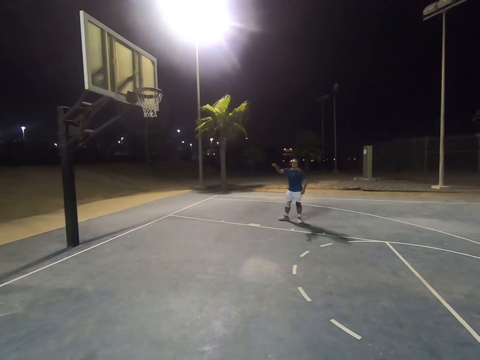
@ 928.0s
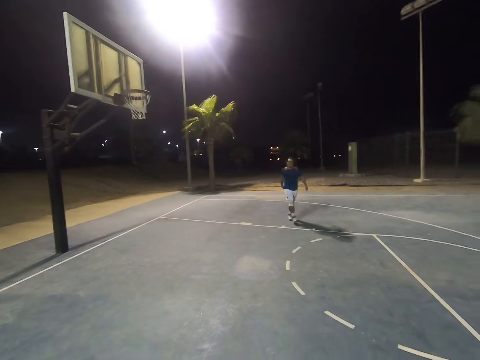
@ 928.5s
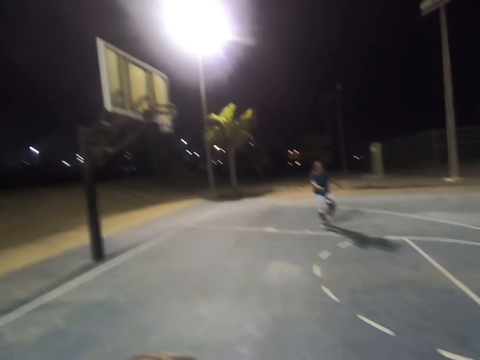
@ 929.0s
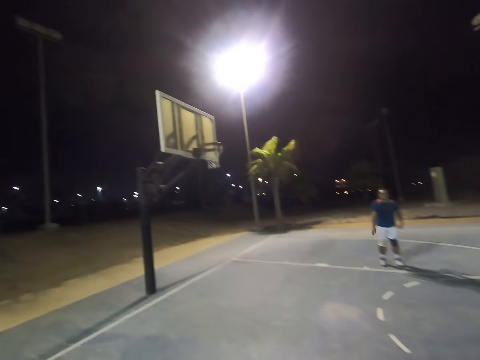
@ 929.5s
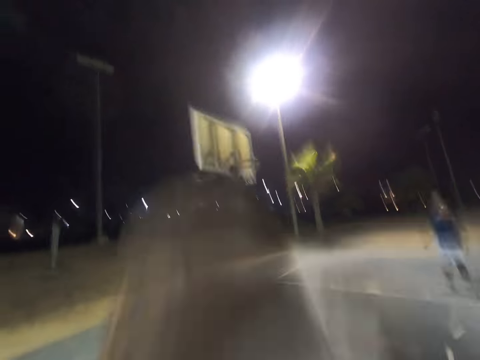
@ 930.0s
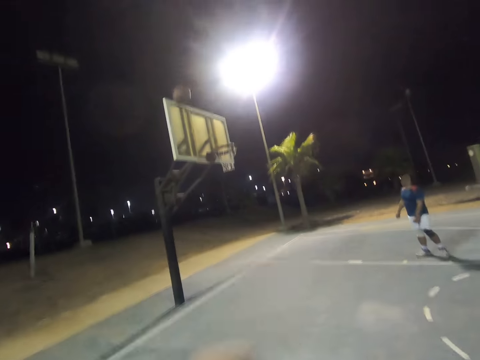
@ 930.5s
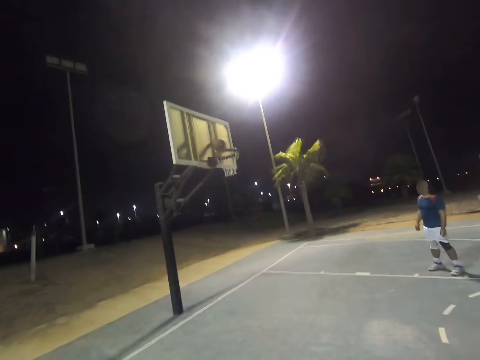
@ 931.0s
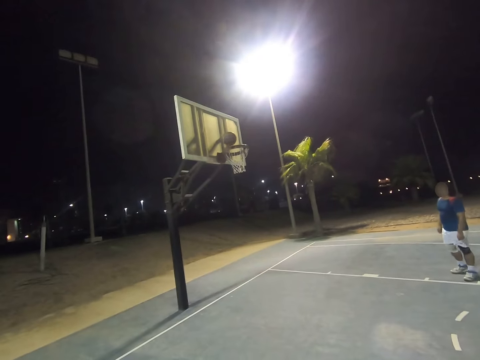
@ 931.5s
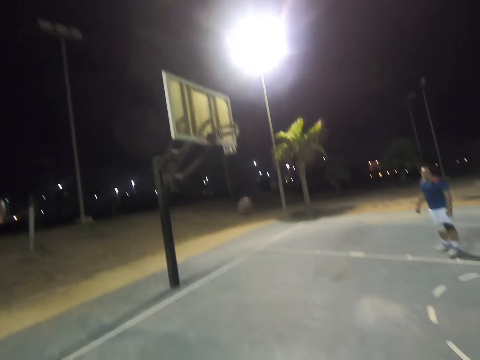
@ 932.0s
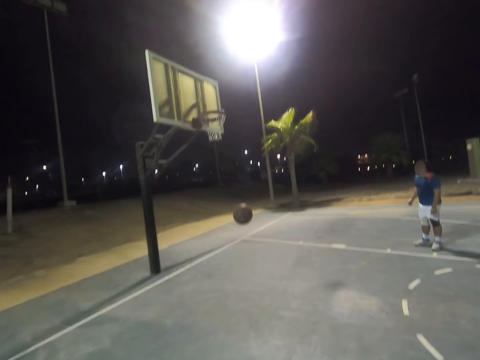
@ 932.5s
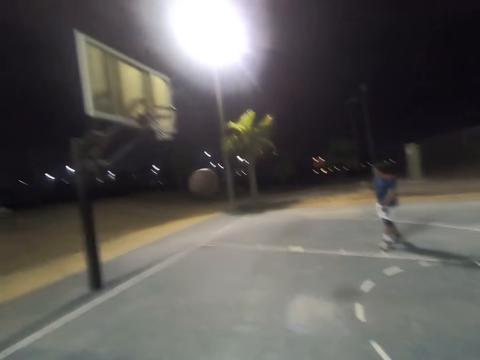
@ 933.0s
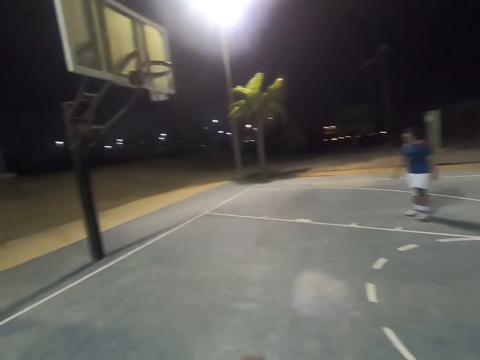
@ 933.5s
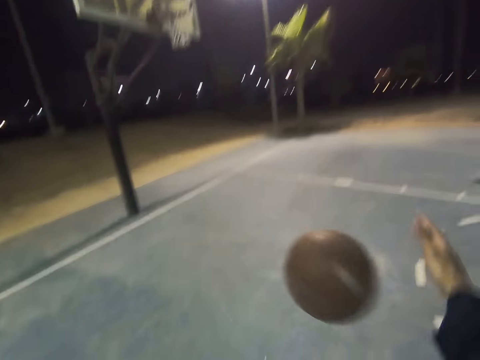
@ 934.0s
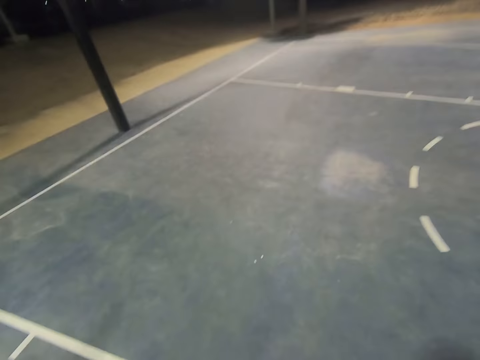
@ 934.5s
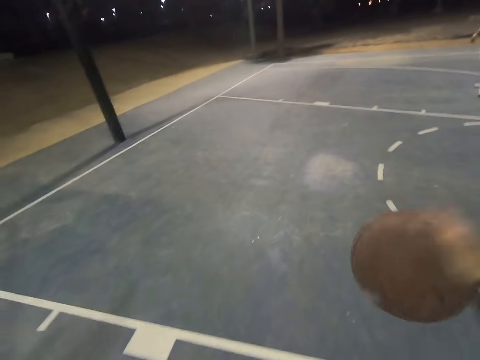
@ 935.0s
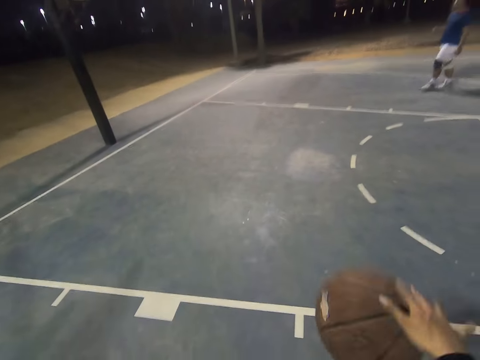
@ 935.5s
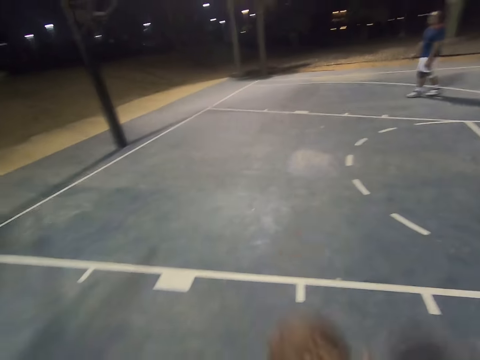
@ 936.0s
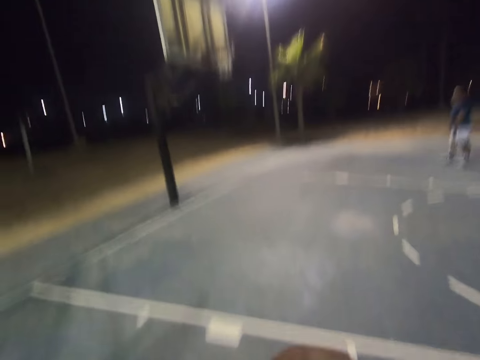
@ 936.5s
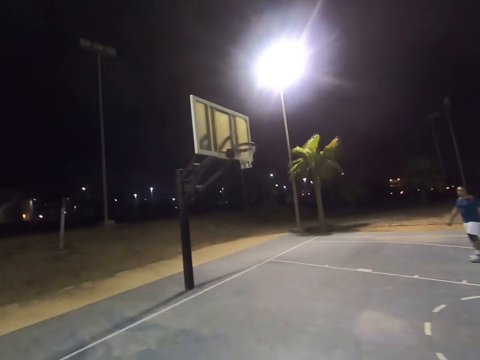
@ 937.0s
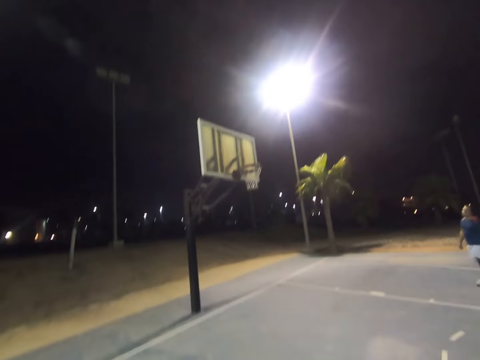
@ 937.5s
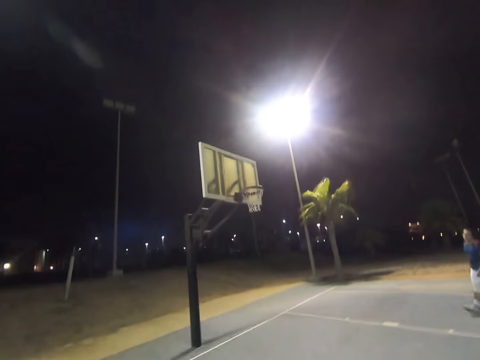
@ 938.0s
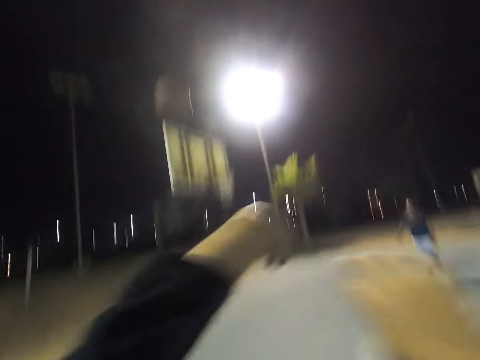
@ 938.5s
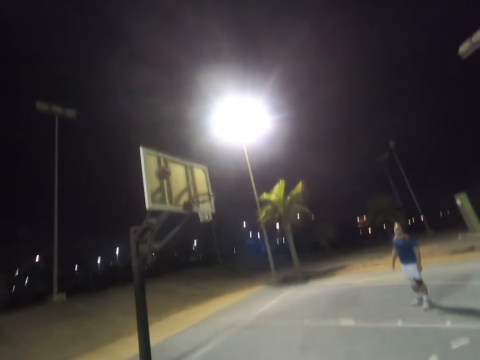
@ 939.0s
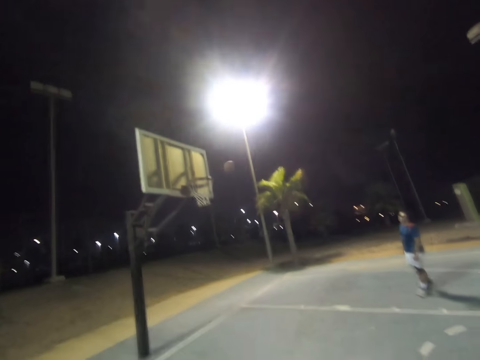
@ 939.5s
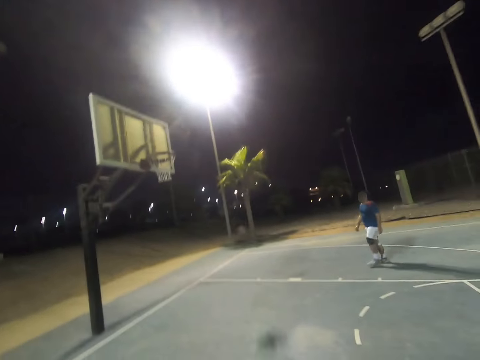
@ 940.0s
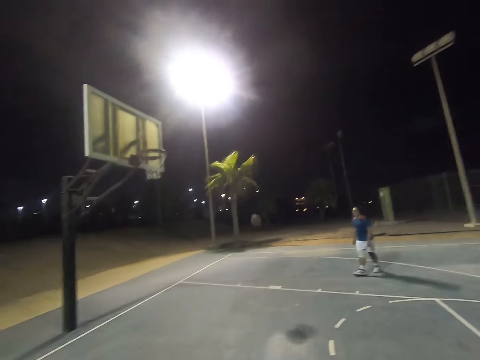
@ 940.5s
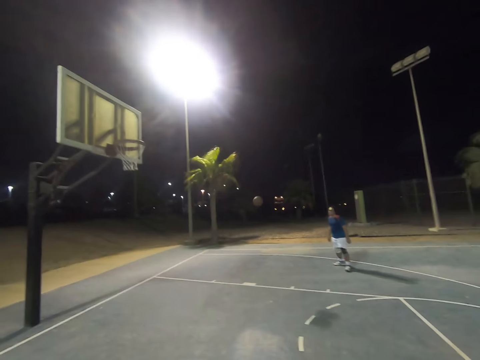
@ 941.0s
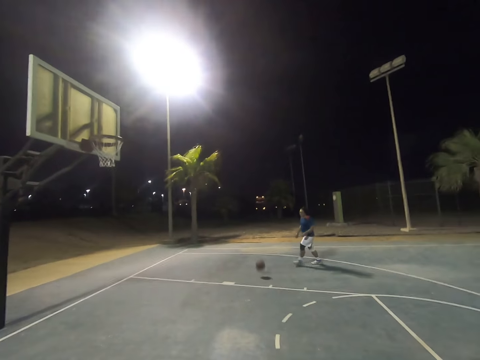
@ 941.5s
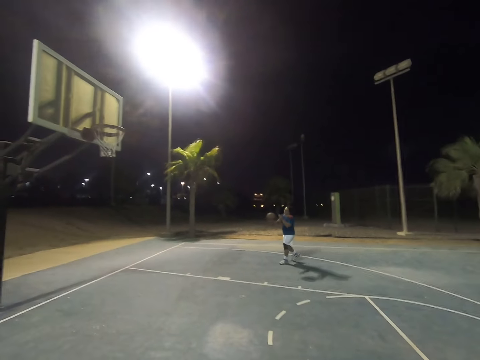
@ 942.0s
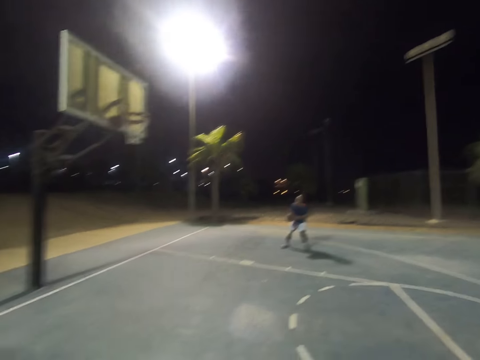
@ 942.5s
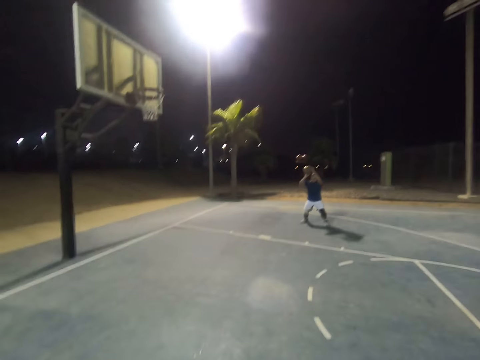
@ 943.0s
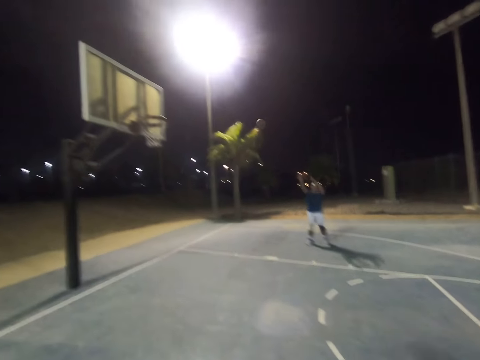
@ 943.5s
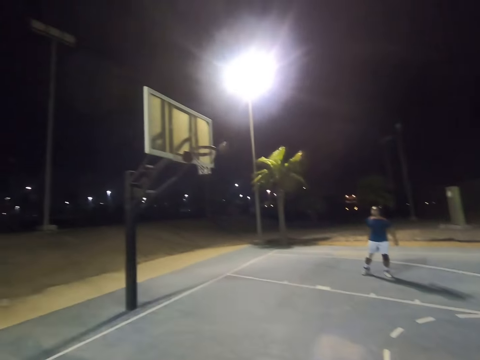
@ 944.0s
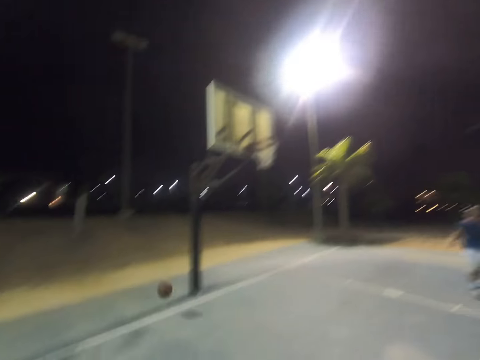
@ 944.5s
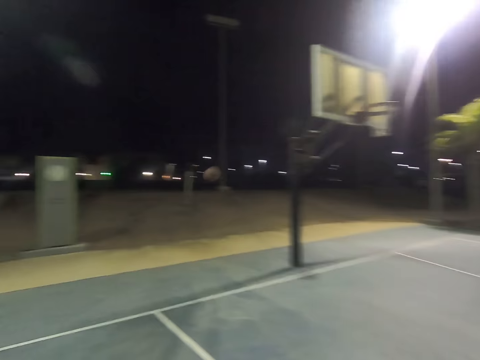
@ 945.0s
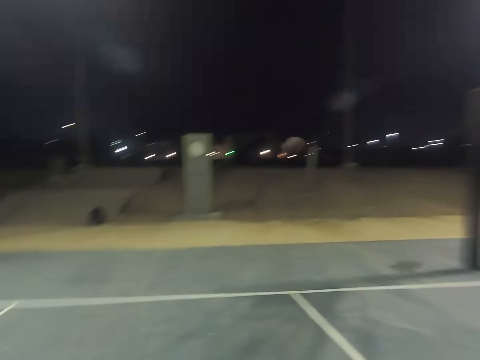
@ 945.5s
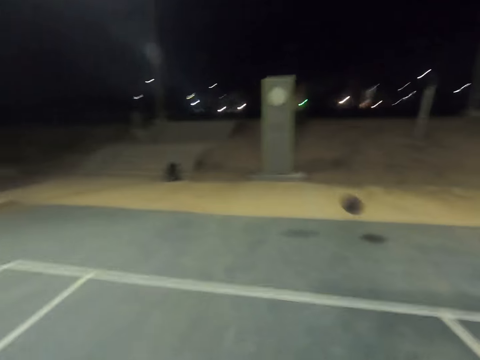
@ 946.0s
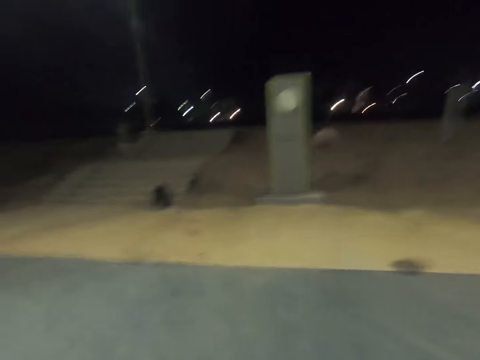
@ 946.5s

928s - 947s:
The camera wearer shoots the ball. They catch the ball. They shoot the ball. A person catches the ball and shoots the ball.

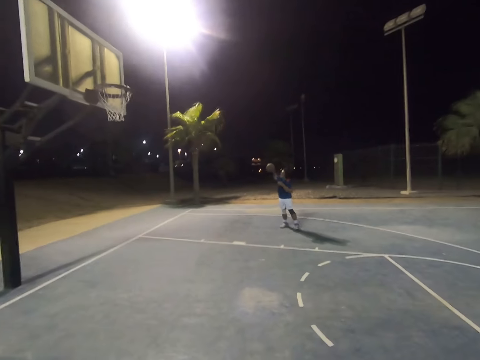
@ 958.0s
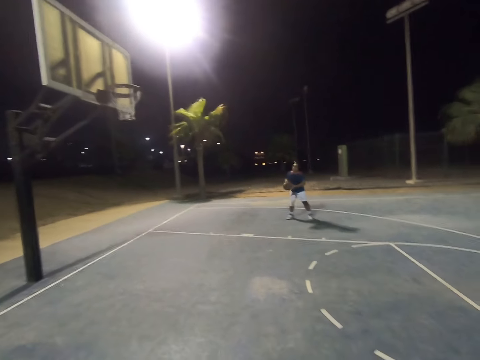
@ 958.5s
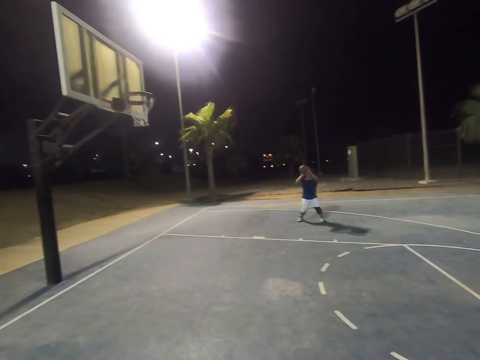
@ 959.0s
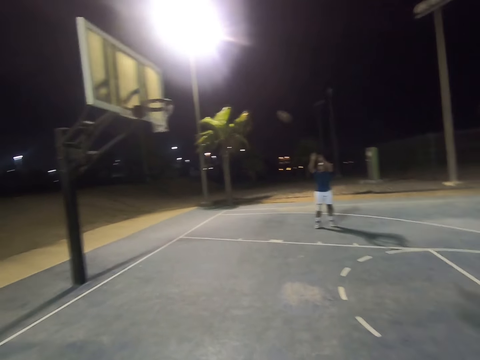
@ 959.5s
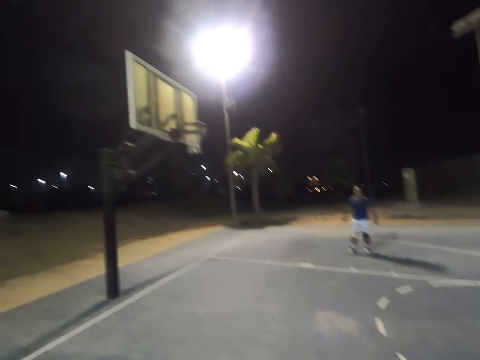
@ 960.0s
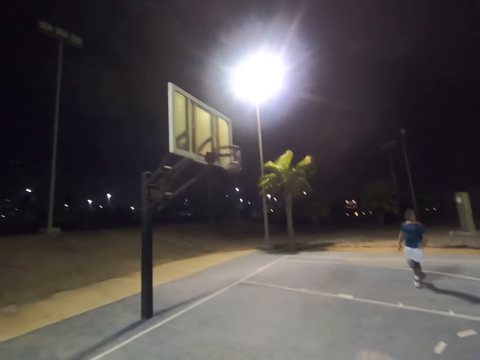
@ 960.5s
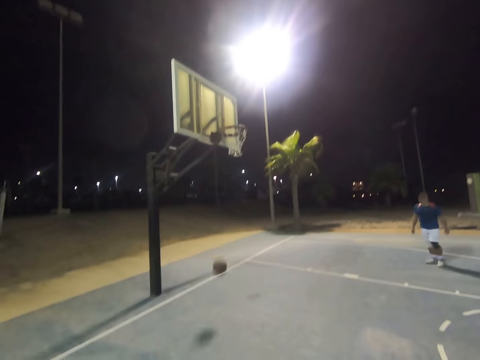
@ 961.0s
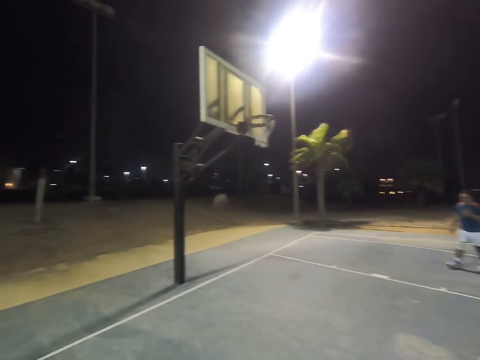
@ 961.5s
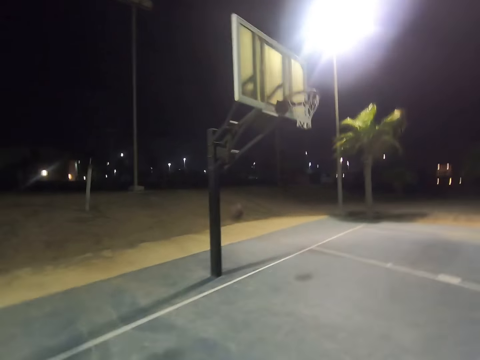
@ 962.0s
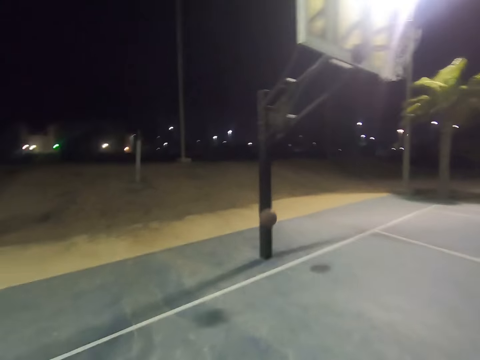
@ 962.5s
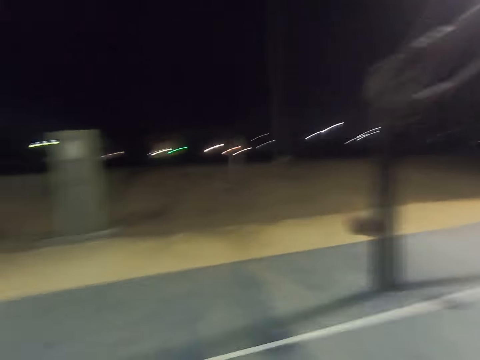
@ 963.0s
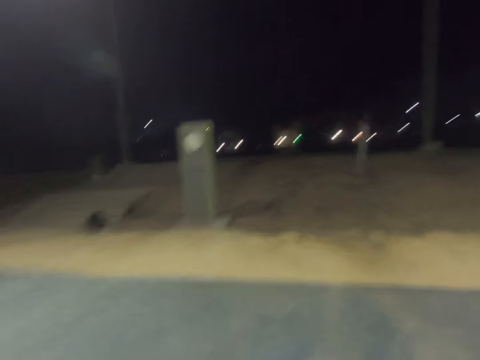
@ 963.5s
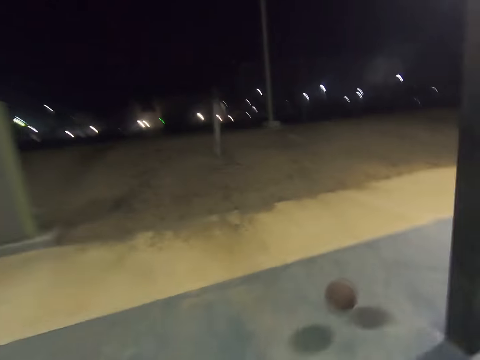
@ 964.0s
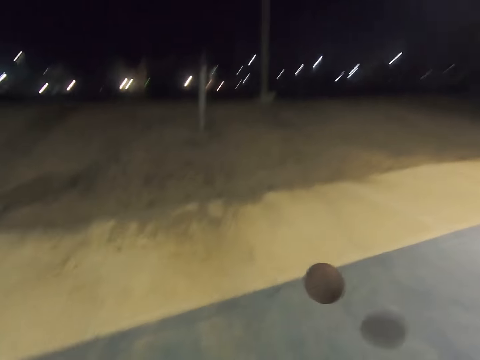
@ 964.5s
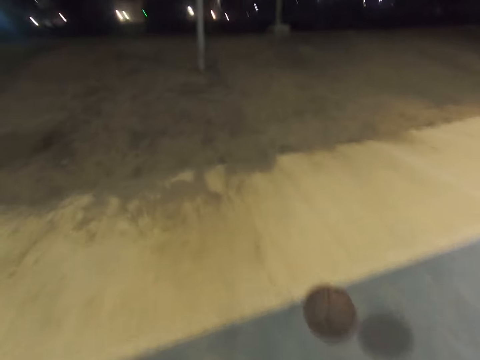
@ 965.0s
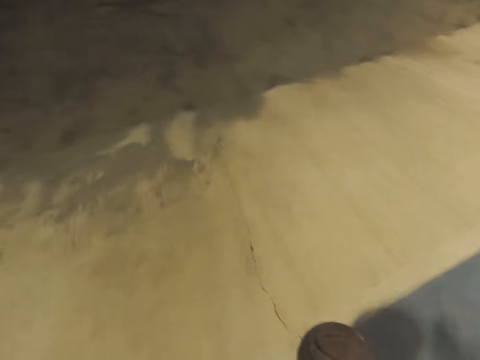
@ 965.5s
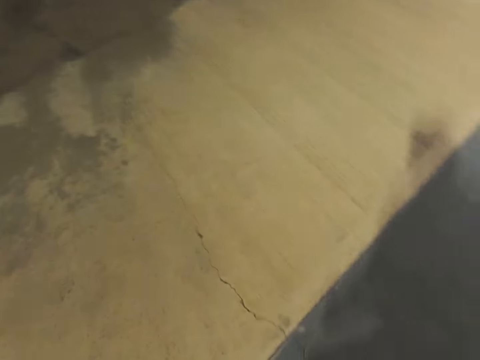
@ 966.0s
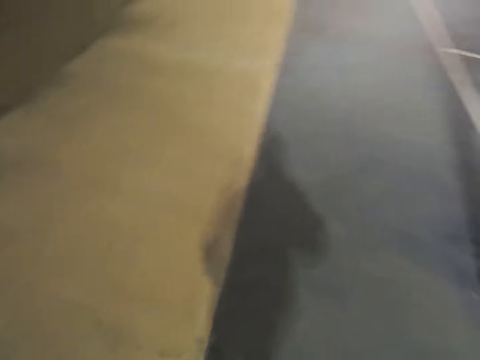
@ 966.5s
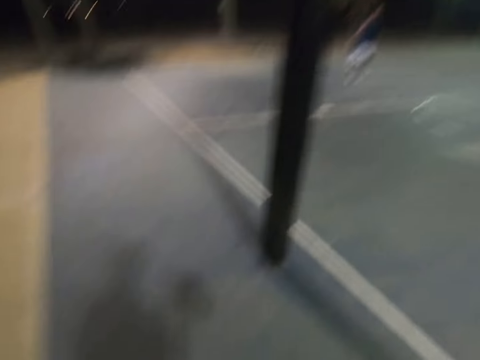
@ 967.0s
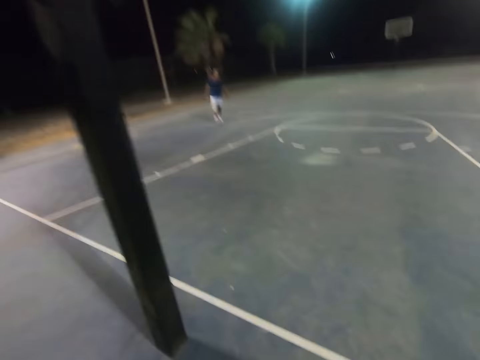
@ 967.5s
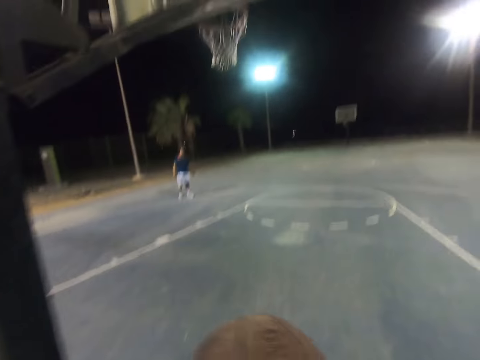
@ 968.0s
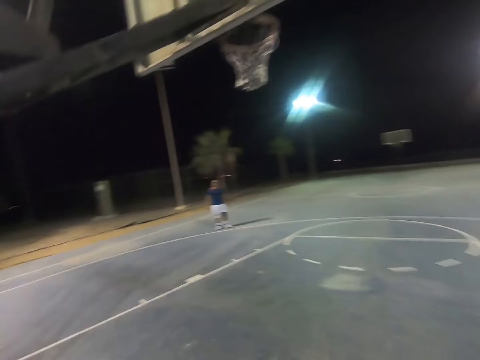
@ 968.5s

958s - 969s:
A person catches the ball and shoots the ball.
